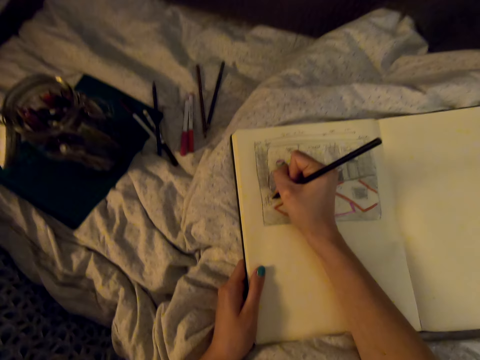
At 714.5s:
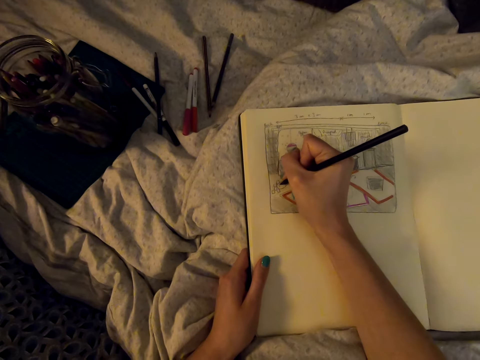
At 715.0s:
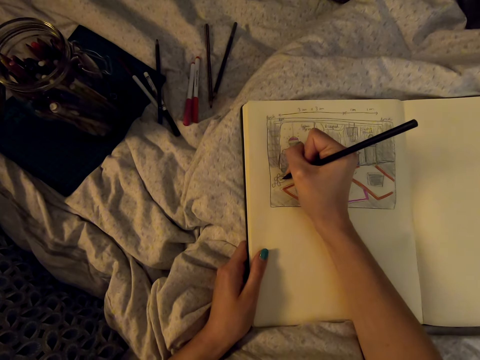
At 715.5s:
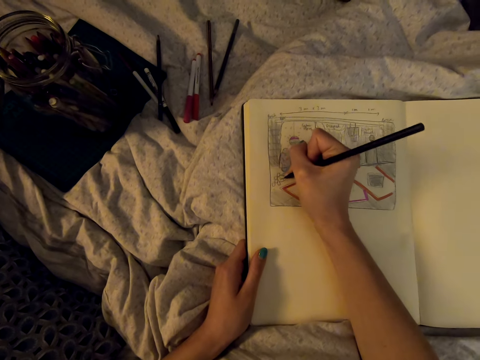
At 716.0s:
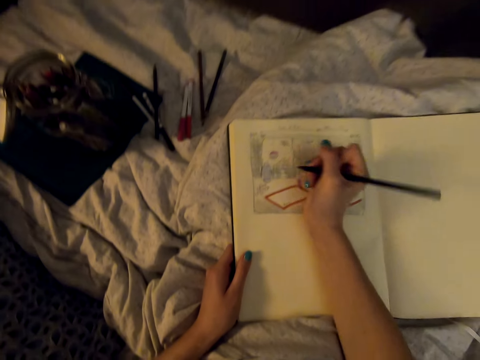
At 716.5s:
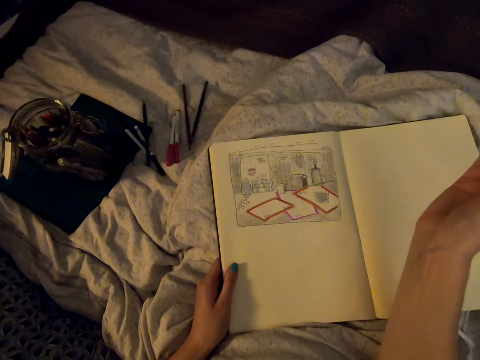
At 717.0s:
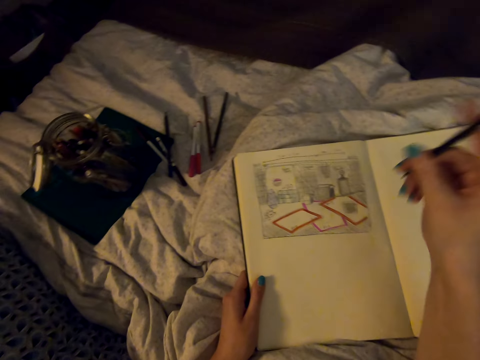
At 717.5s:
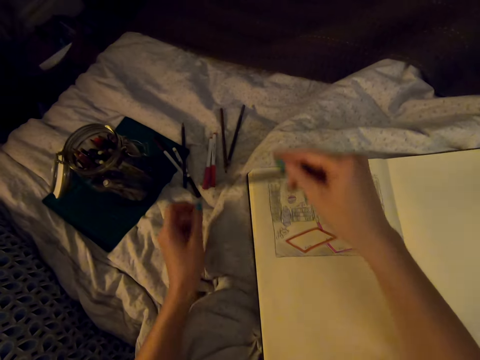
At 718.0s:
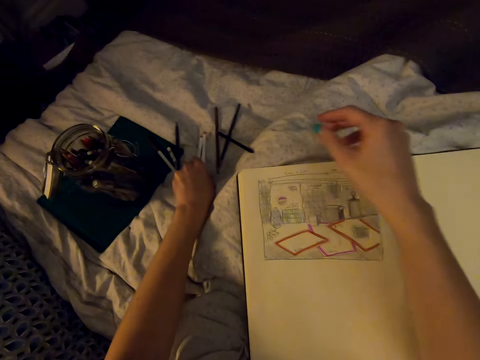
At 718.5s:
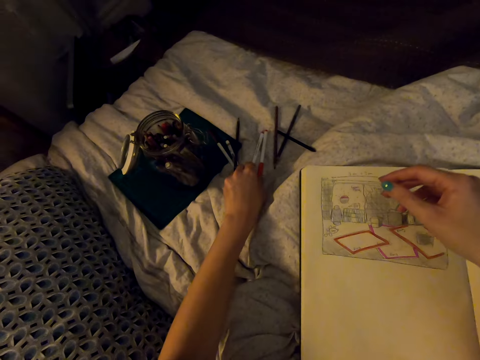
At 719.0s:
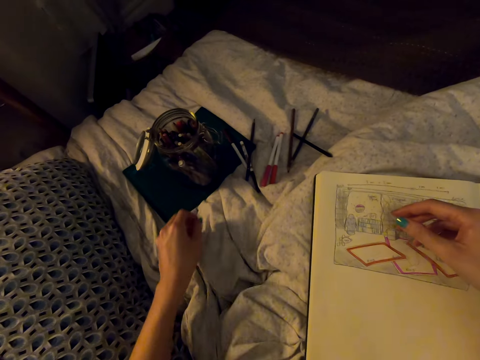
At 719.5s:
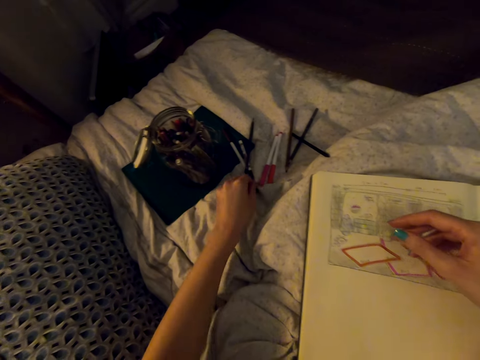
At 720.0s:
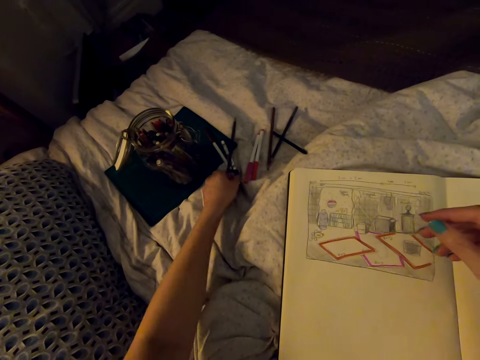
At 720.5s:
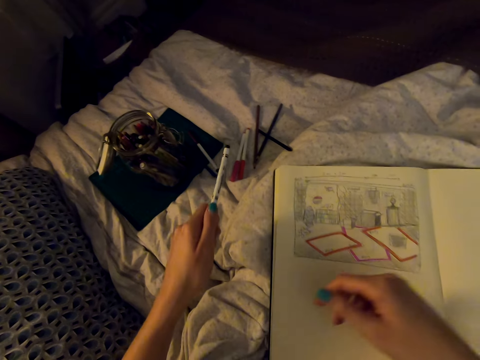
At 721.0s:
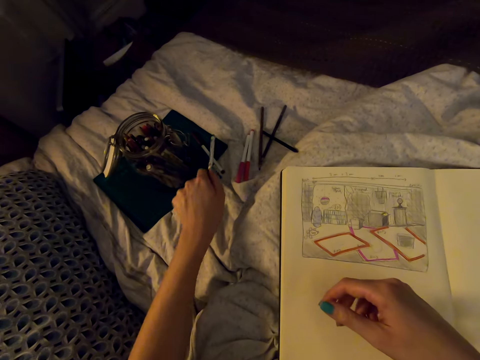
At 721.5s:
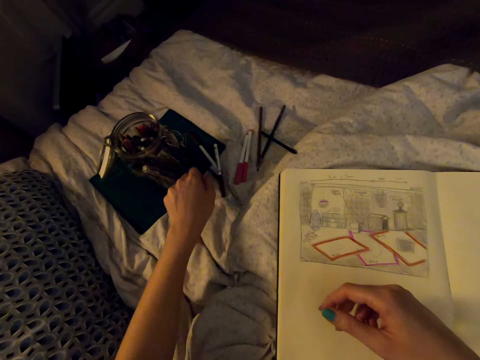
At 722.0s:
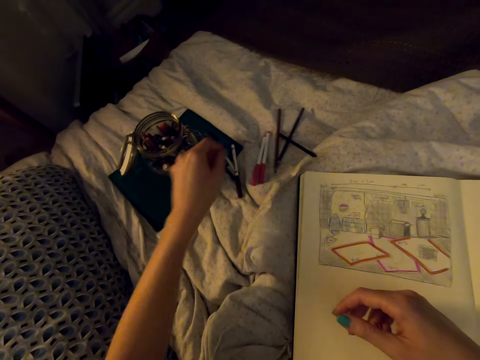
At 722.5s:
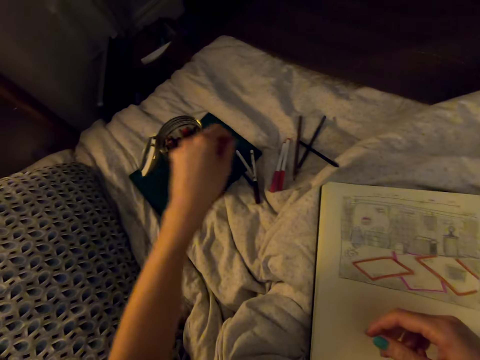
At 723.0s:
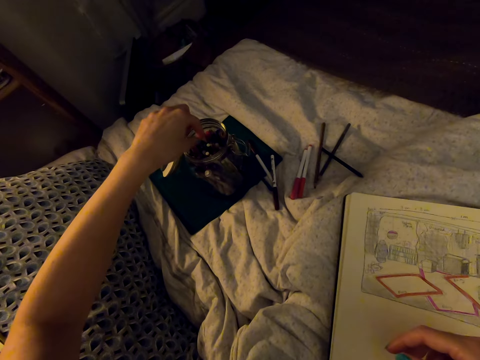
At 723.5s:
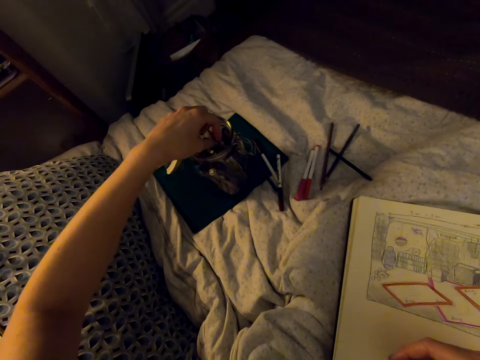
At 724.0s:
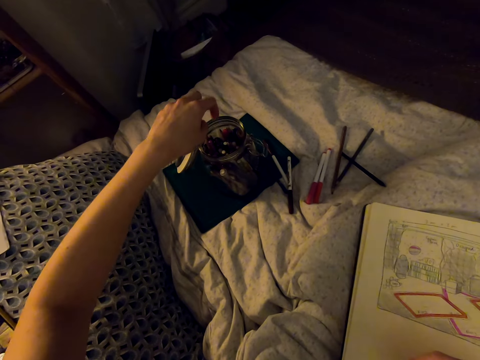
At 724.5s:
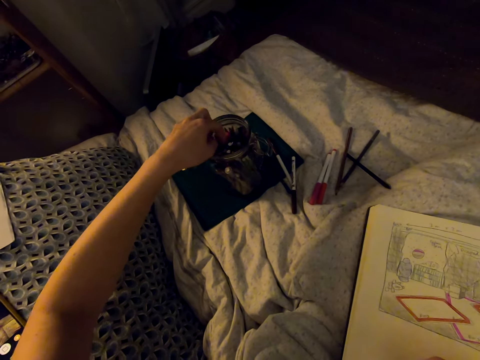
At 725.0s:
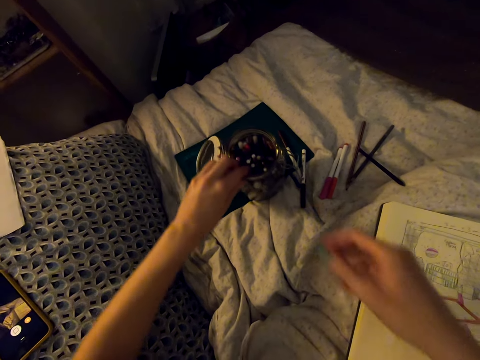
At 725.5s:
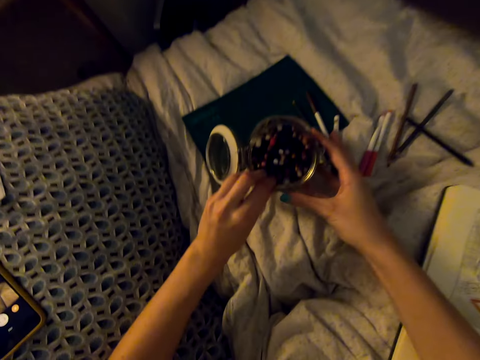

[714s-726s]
The camera wearer draws on the diagram. She puts down the pencil. She picks up a marker pen and puts down the marker pen. She takes the pencil. She holds the pencil jar with her hands.

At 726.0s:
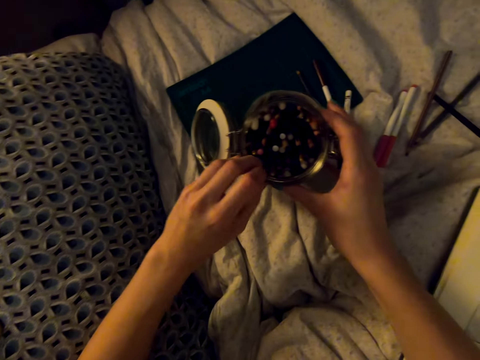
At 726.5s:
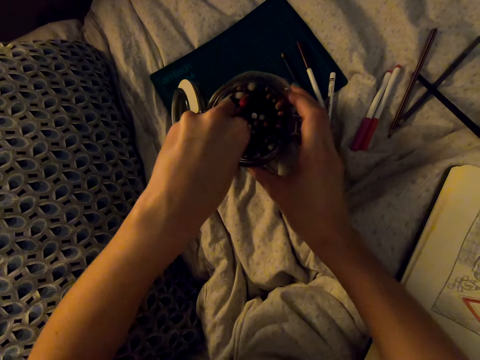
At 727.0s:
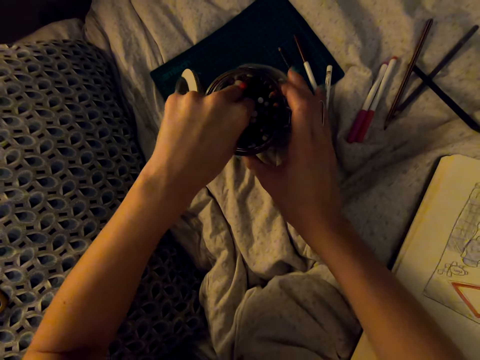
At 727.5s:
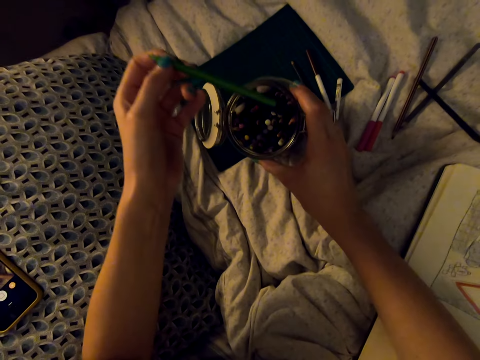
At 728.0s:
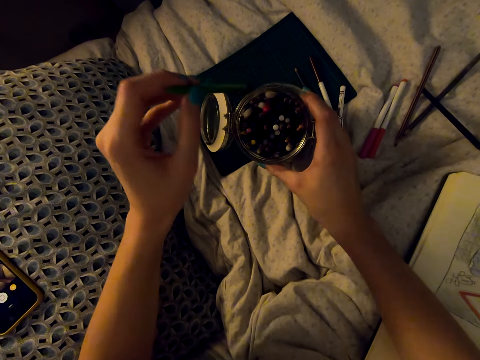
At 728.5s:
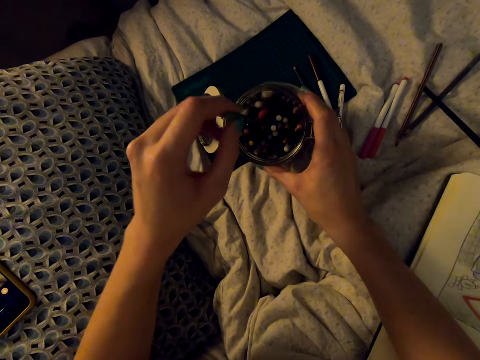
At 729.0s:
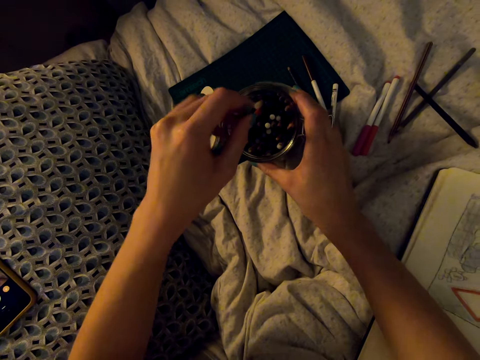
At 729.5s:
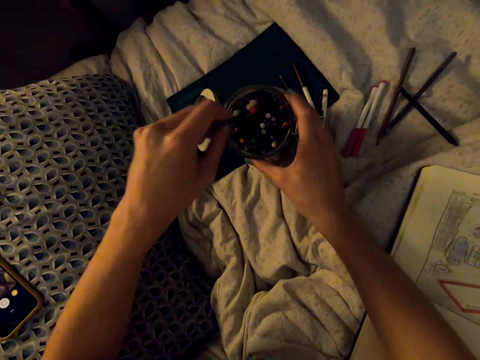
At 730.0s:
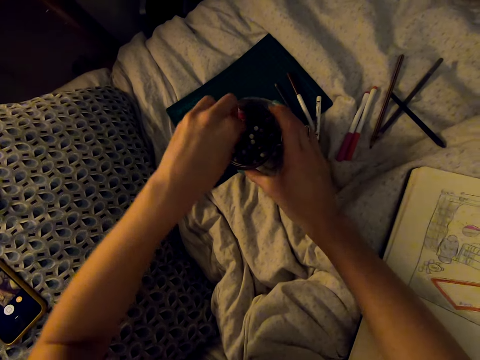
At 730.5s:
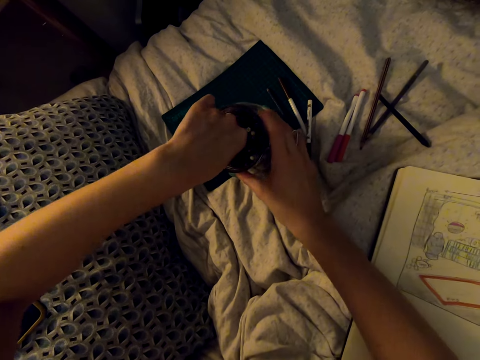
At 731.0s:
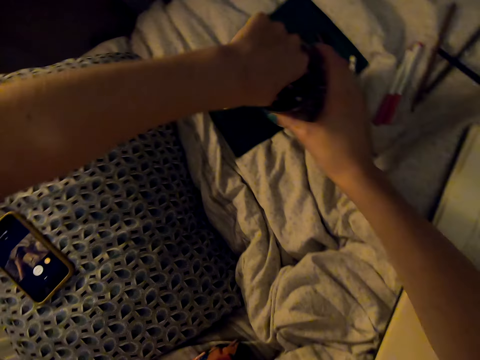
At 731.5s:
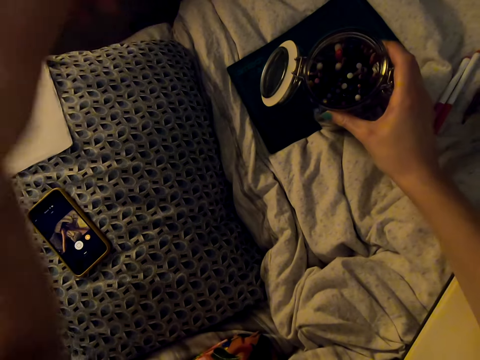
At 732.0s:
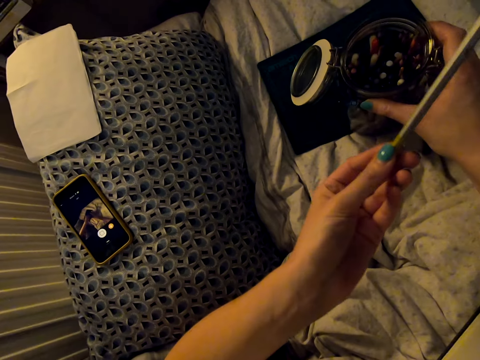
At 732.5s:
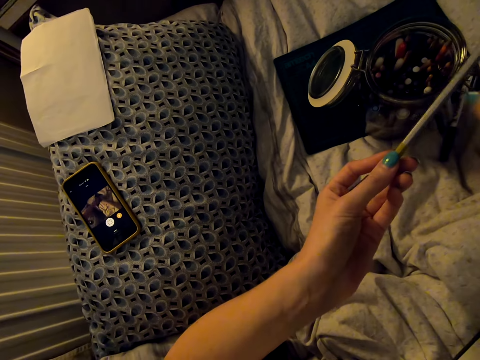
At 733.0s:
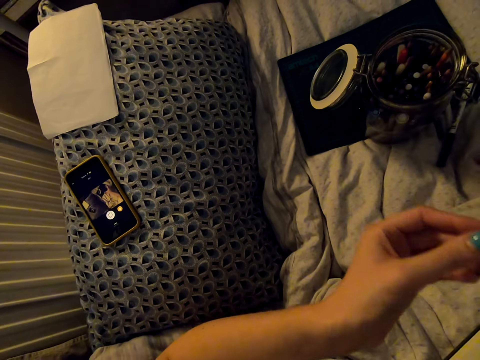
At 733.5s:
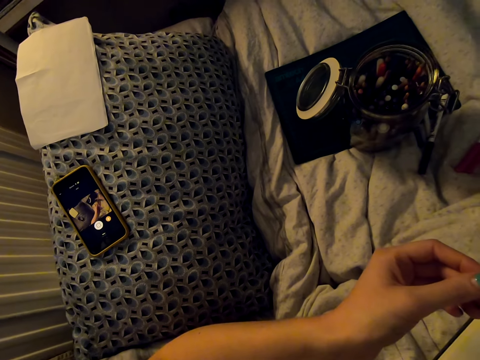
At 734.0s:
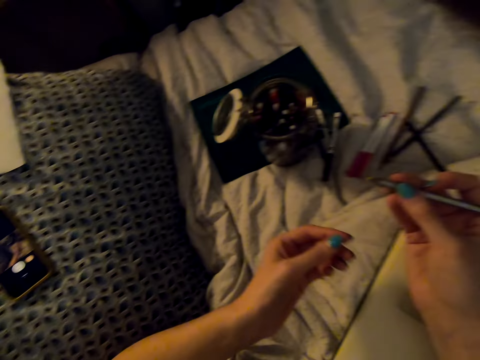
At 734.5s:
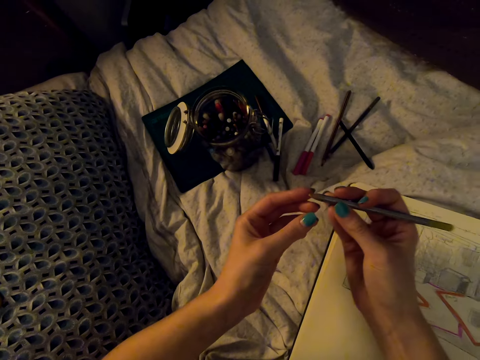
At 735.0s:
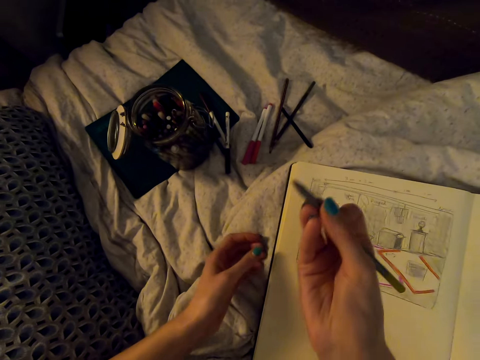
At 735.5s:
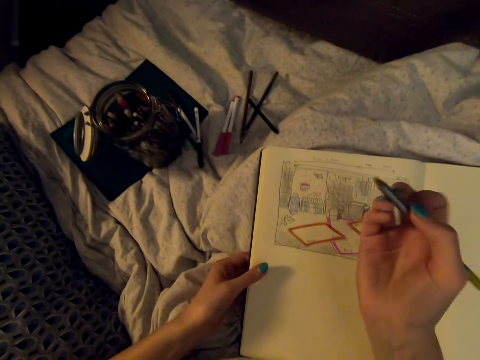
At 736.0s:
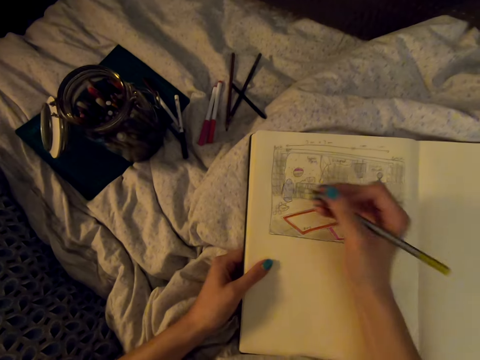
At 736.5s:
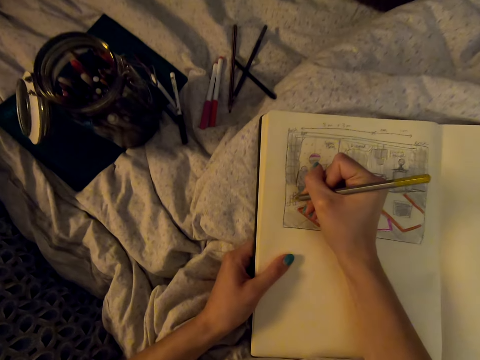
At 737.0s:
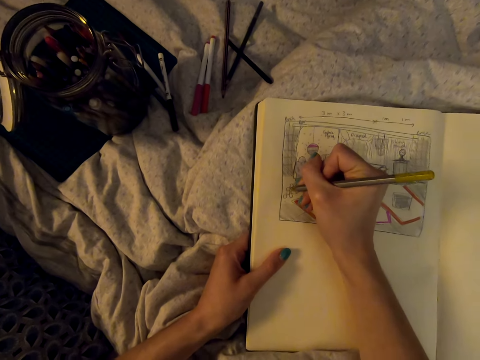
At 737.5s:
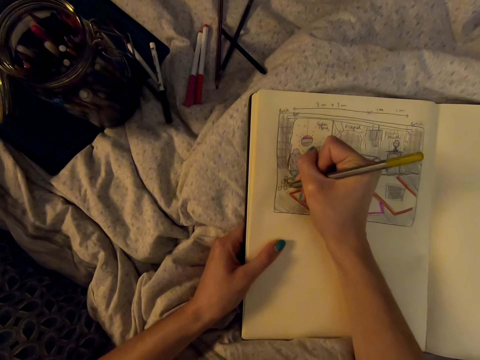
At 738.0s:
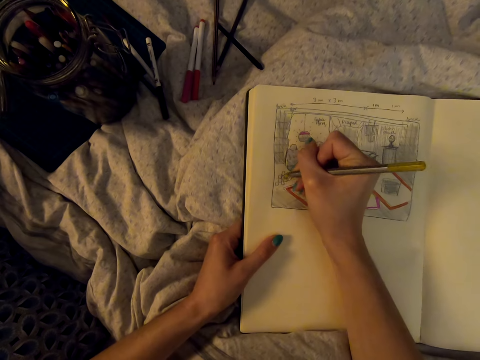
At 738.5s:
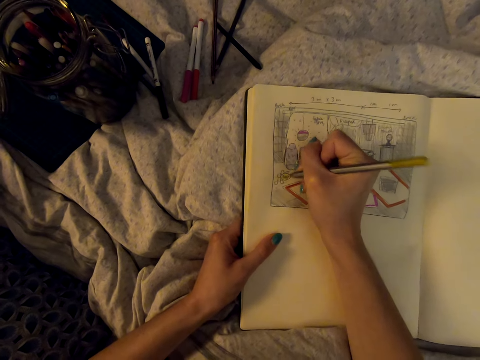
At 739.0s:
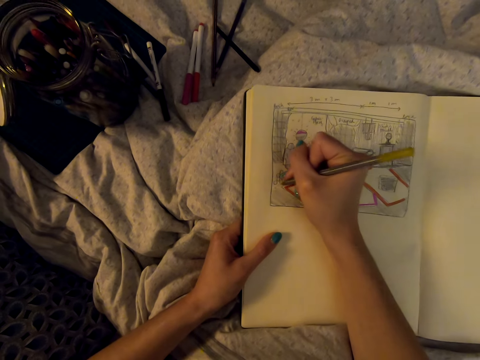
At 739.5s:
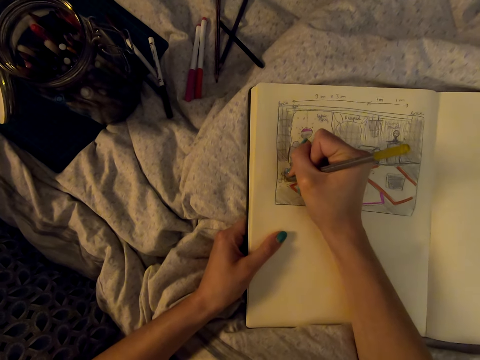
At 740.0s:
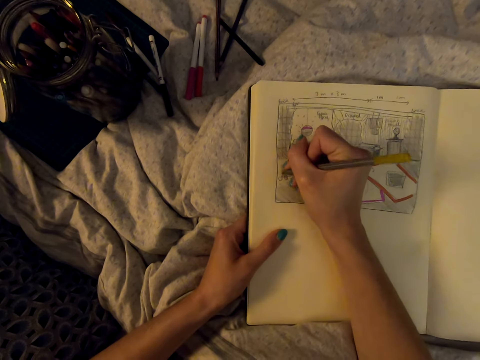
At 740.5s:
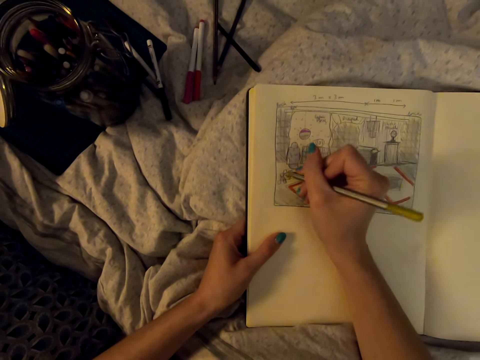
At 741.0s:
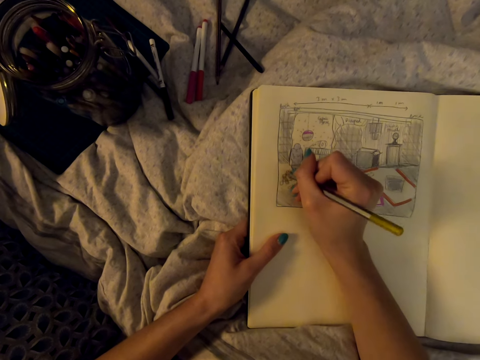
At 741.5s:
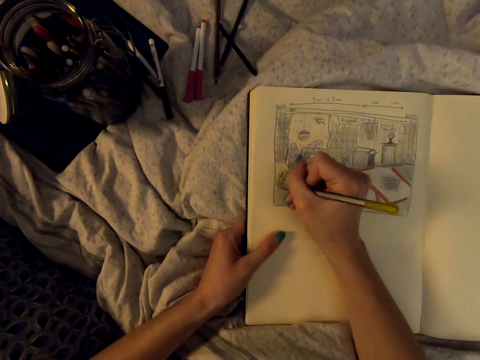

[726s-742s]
The camera wearer looks in the pencil holder. They pull out a color pencil from the jar and push the color pencil in the jar. They look on the pencil in the holder. They pull out the color pencil from the jar. They look on the pencil. They draw on the book with the color pencil.
